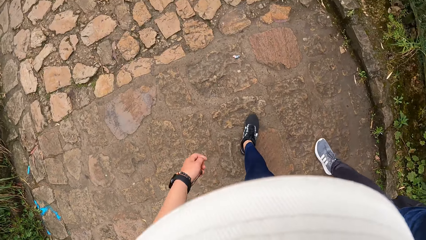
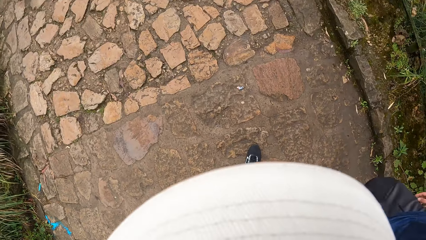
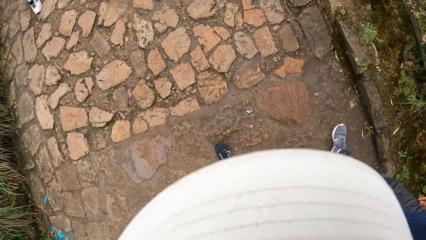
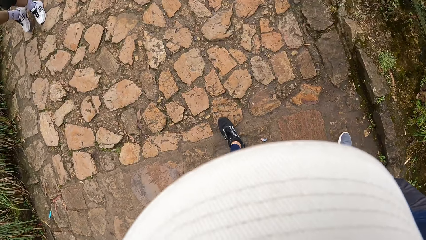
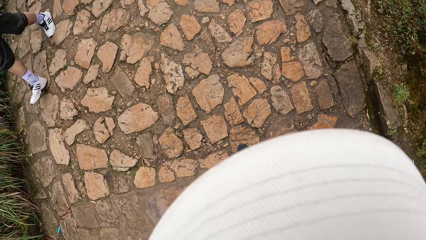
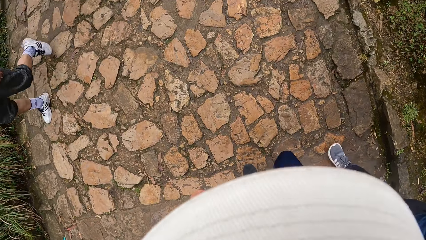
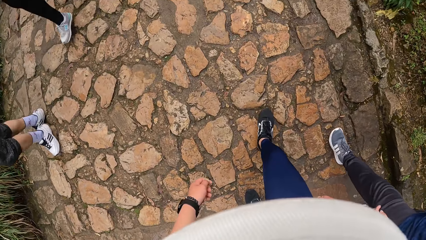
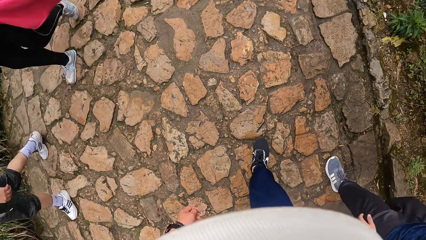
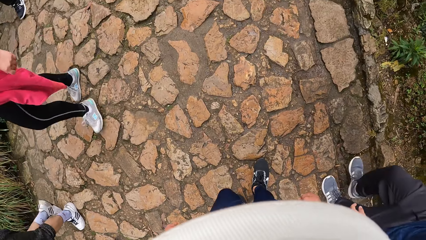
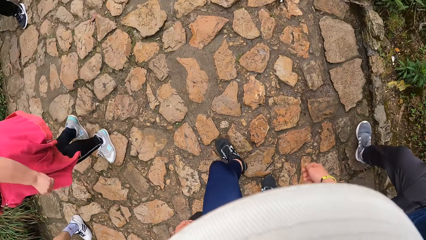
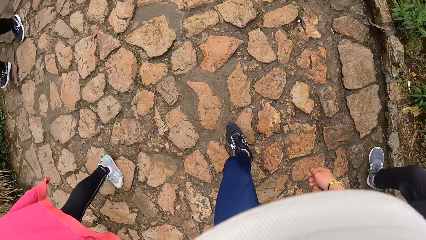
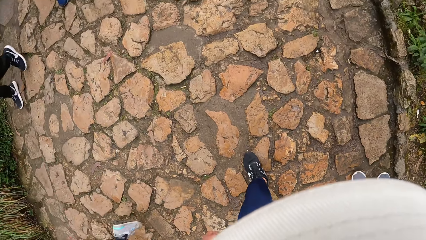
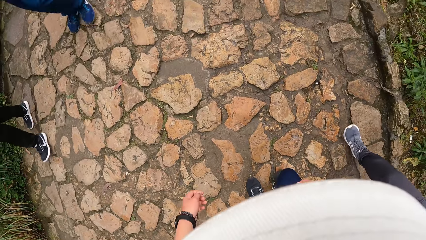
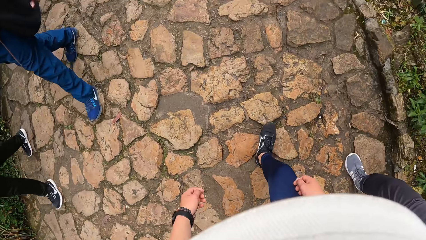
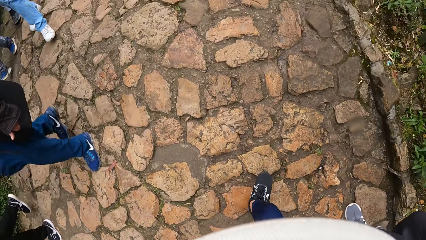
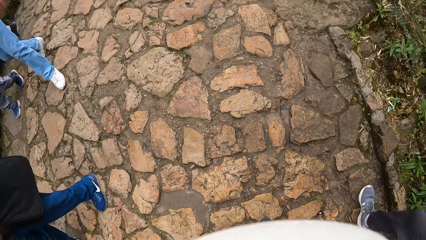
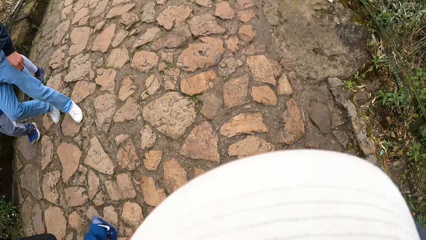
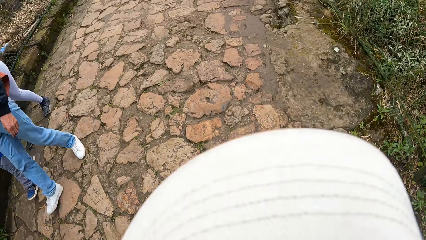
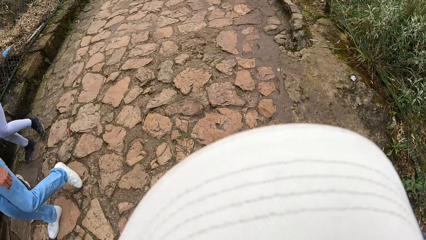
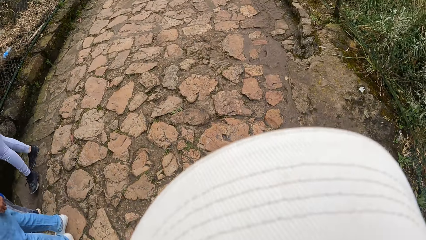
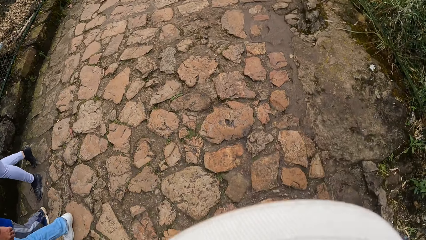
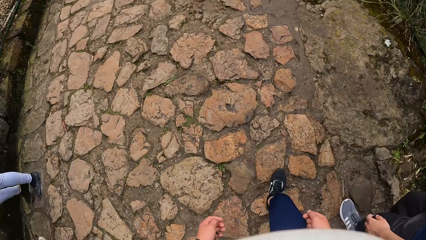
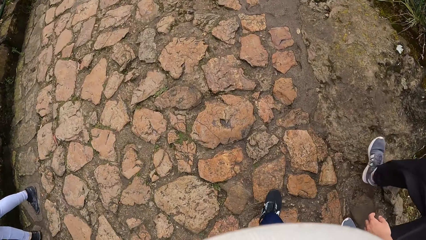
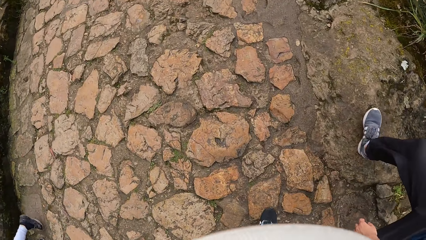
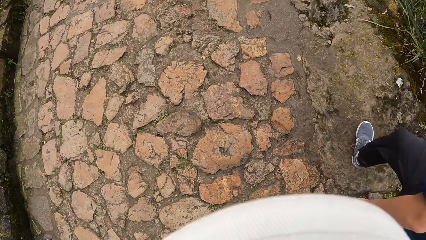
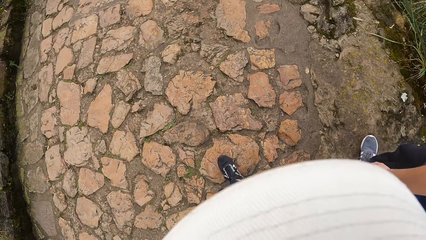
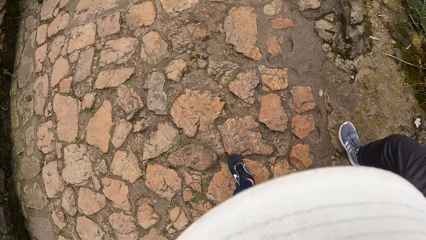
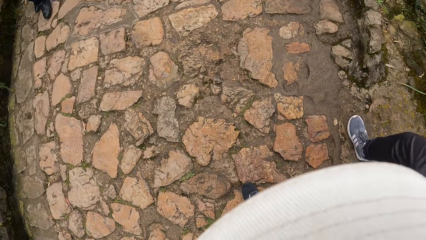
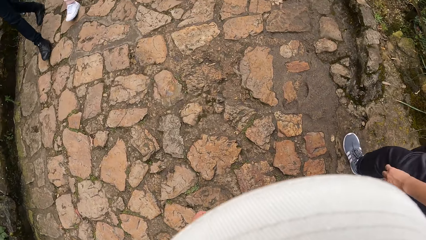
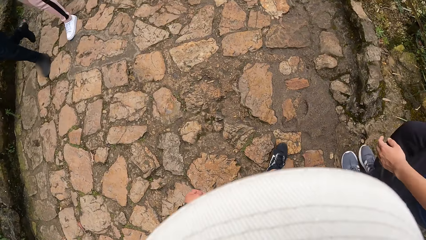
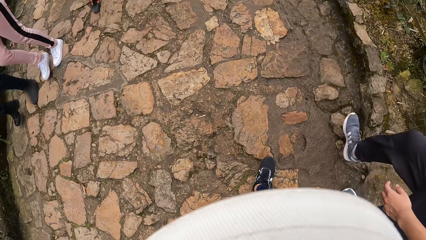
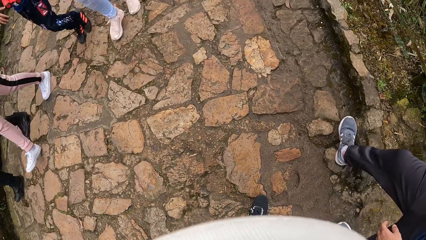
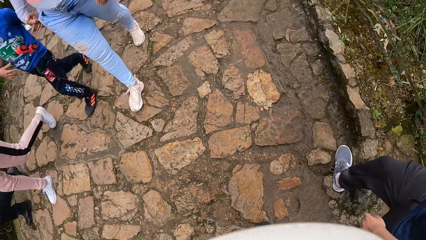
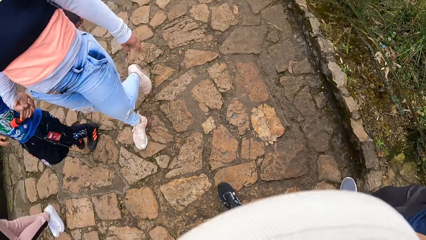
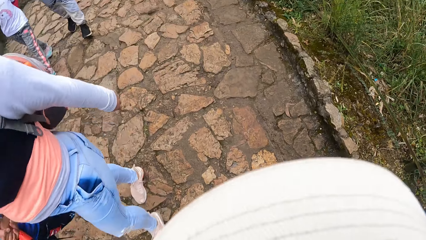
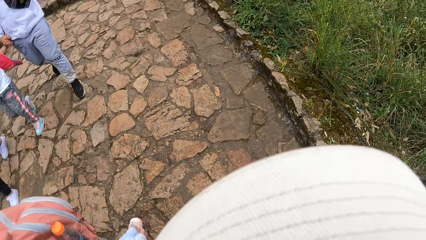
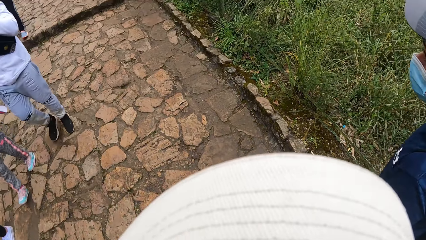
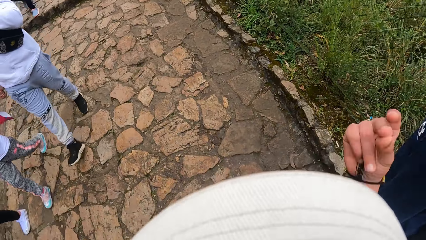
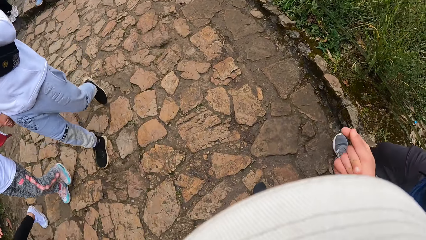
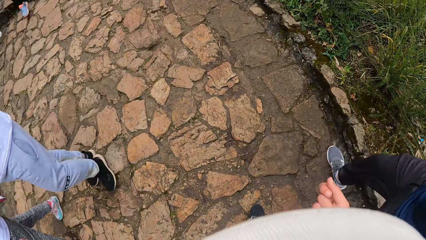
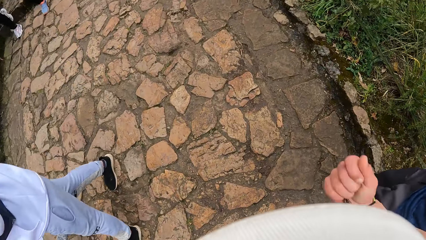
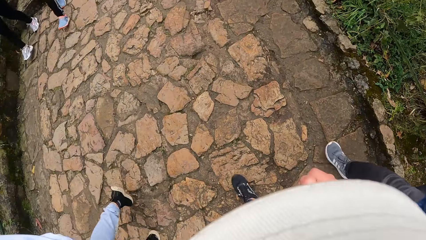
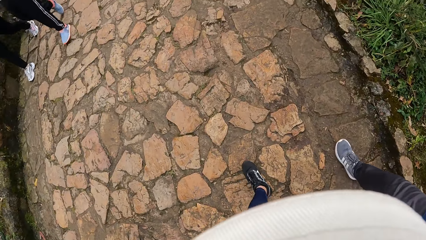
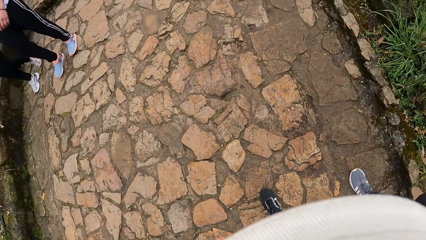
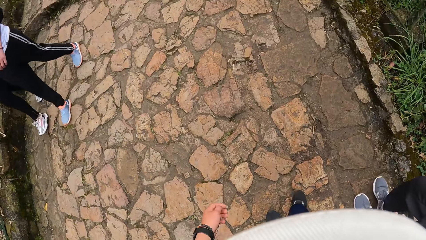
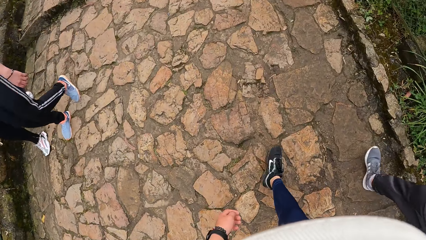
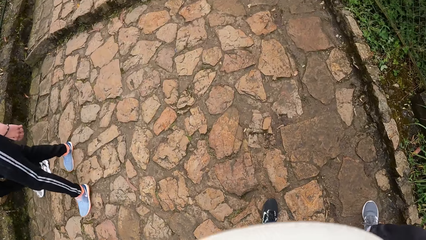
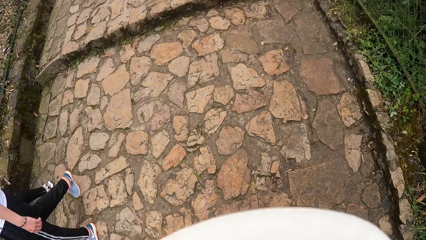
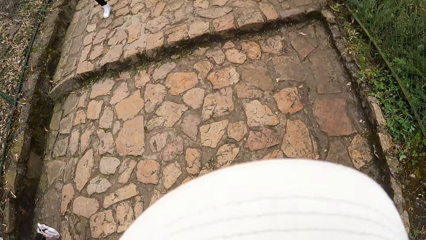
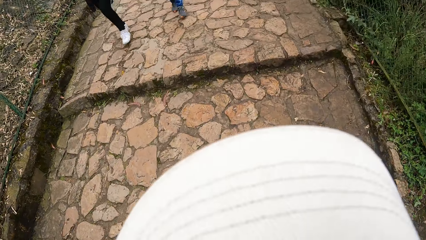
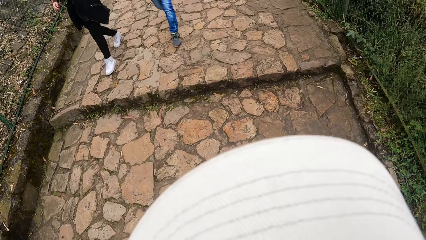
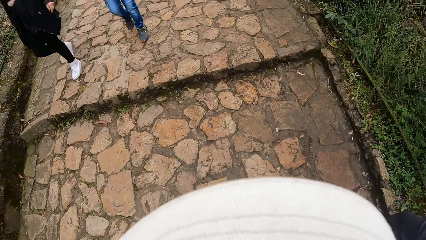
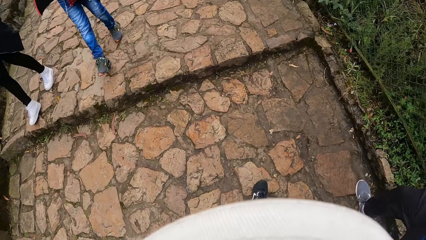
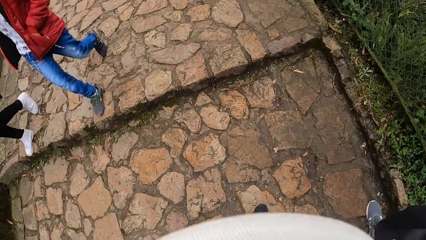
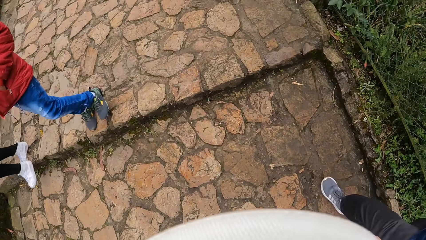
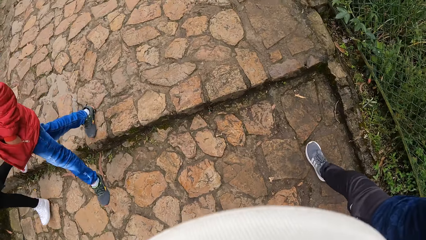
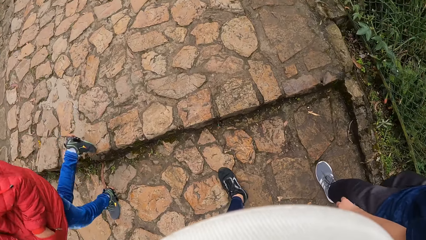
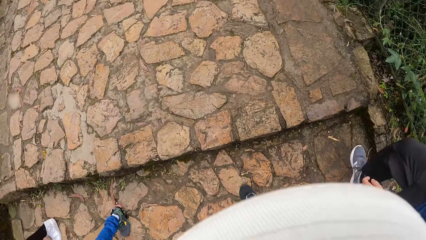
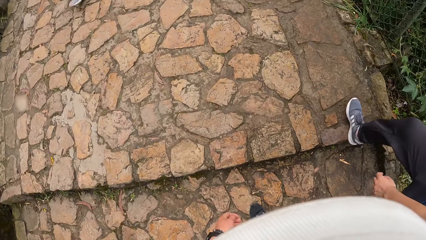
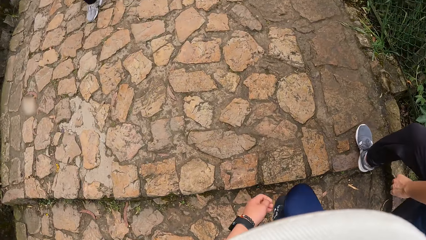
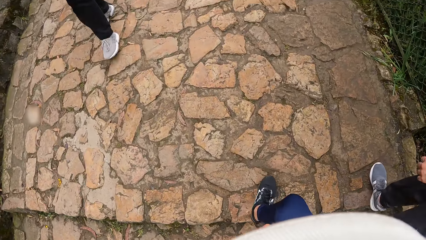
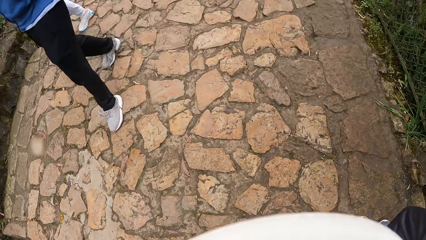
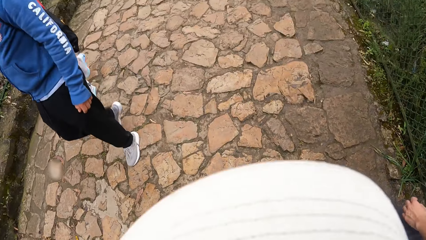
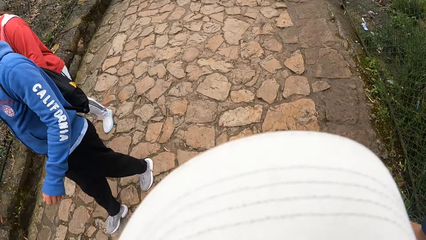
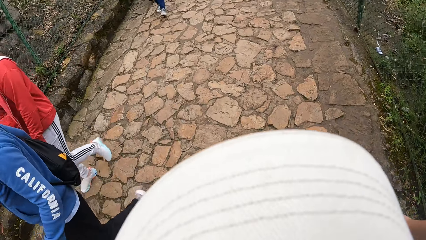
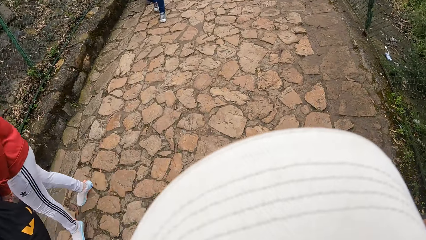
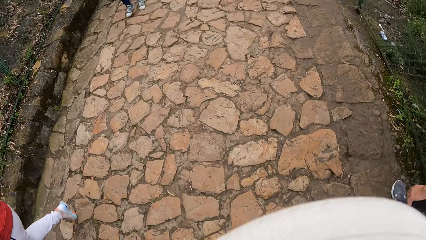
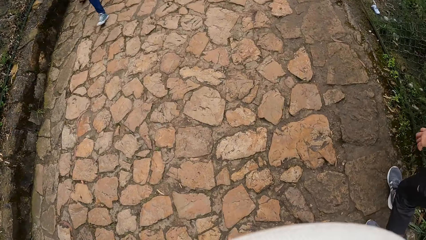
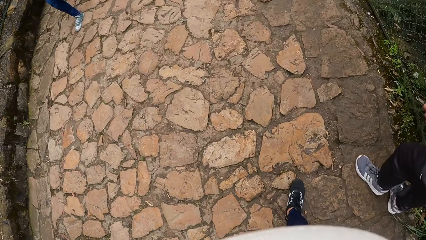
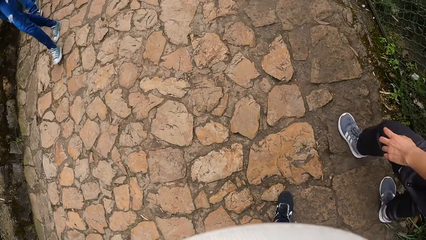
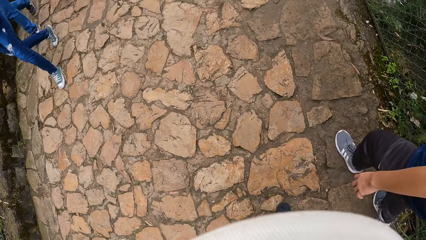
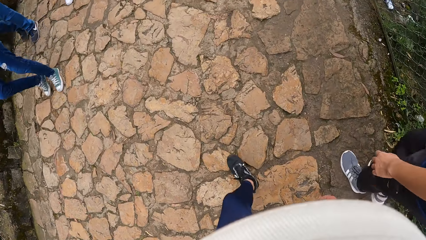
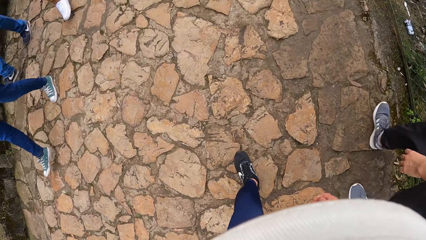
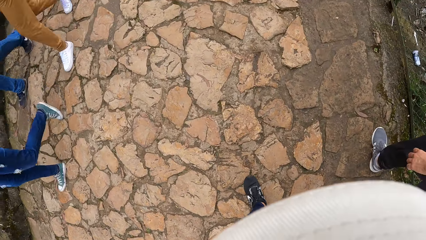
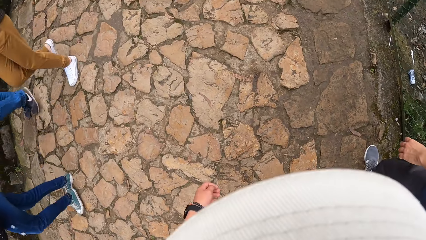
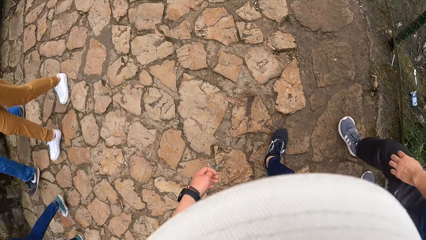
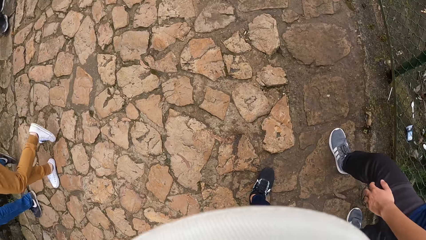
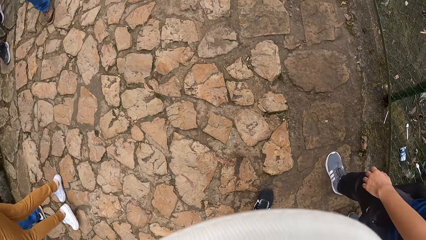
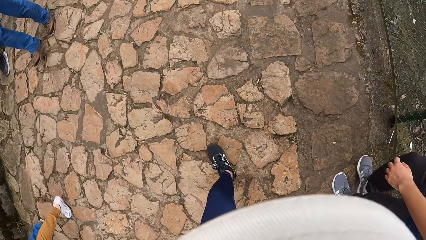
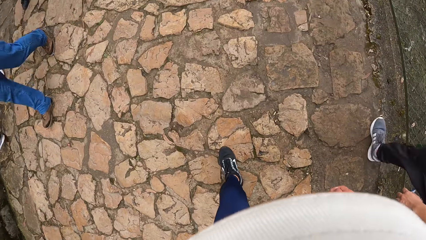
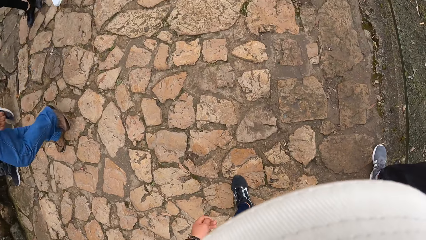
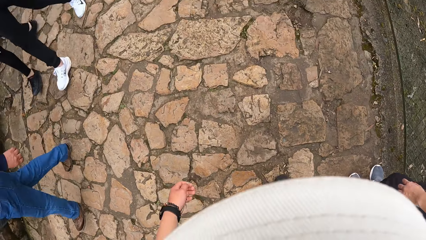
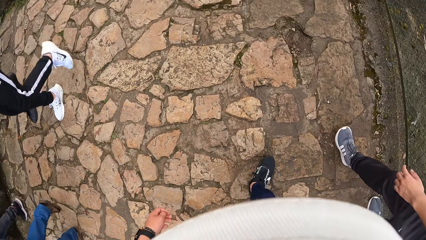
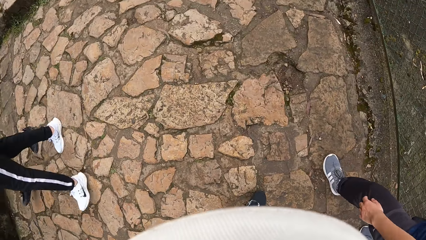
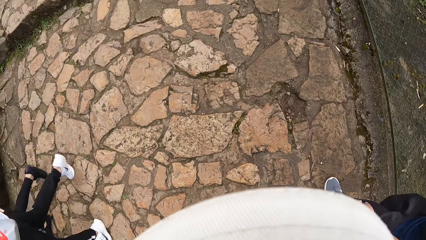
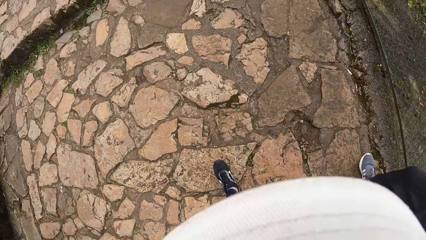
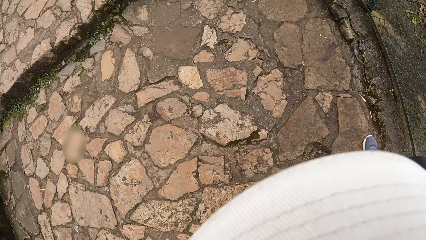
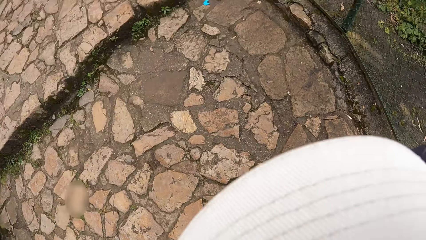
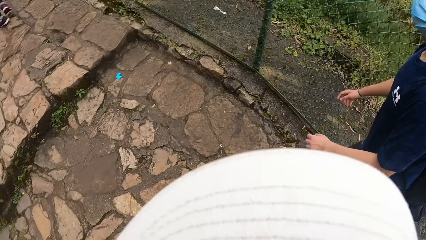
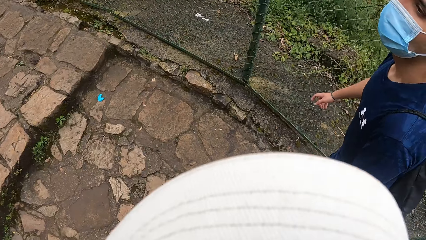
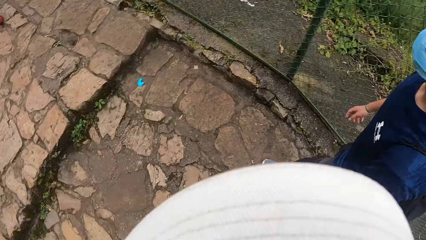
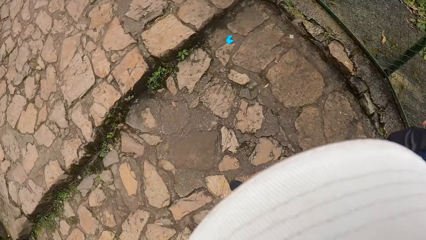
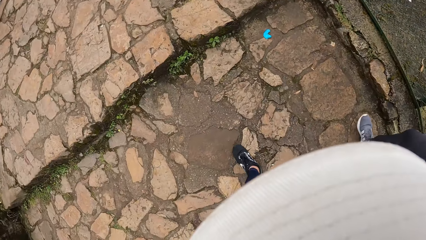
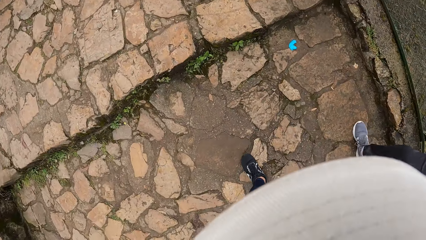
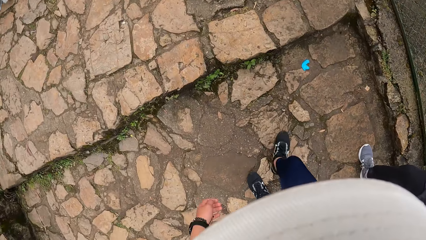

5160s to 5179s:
A person walks. The person swings his hands.
